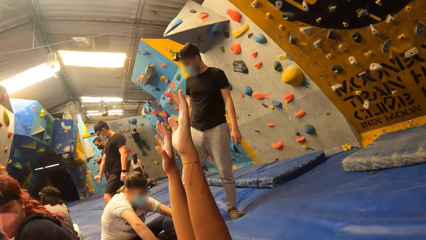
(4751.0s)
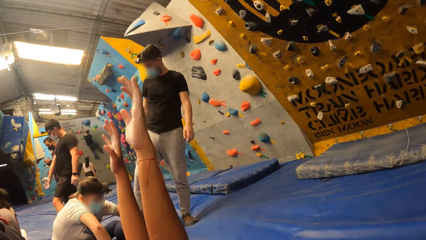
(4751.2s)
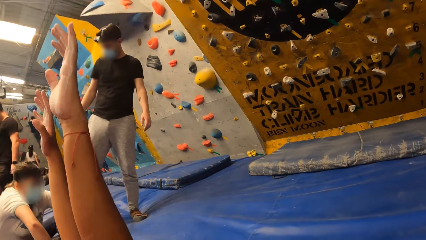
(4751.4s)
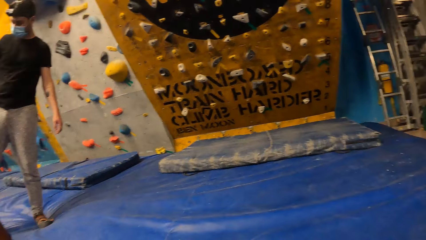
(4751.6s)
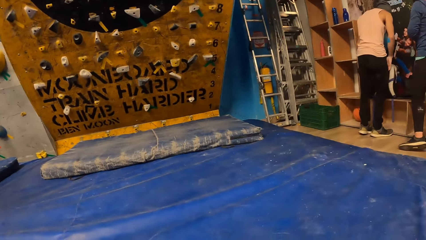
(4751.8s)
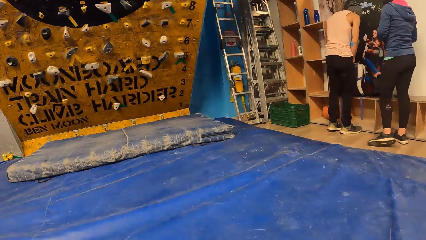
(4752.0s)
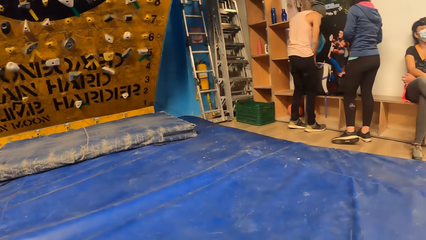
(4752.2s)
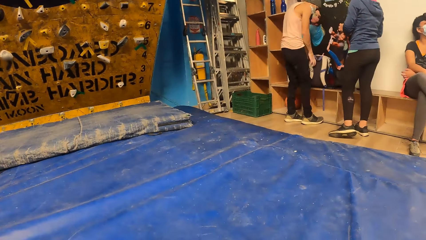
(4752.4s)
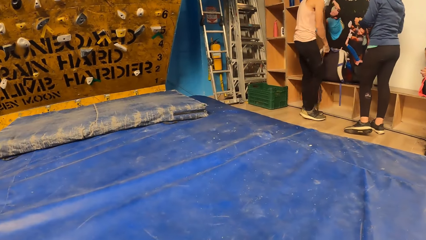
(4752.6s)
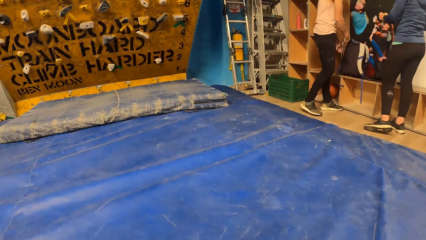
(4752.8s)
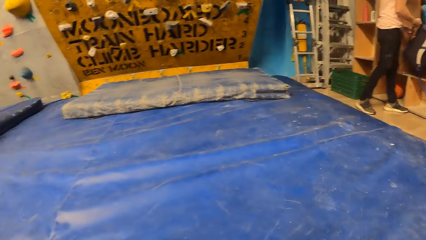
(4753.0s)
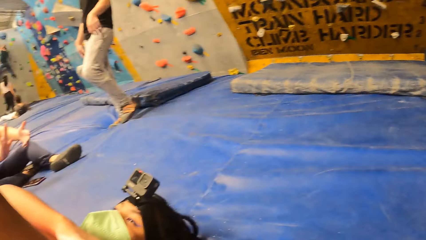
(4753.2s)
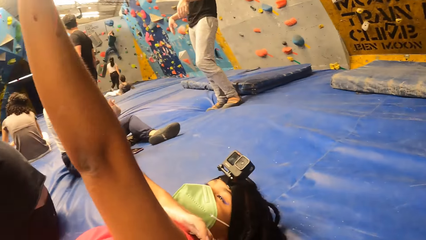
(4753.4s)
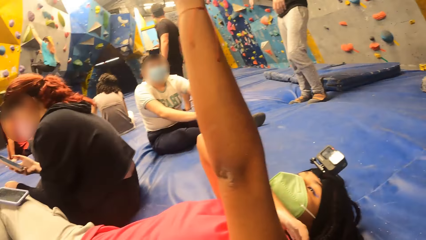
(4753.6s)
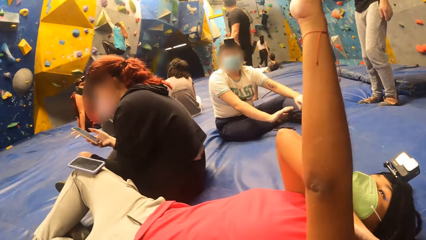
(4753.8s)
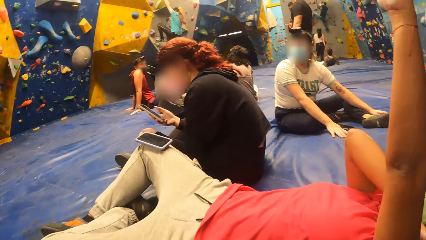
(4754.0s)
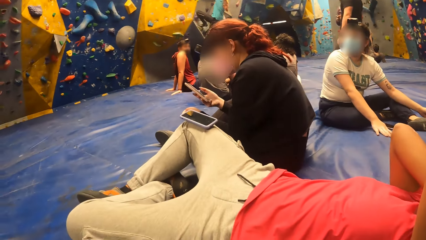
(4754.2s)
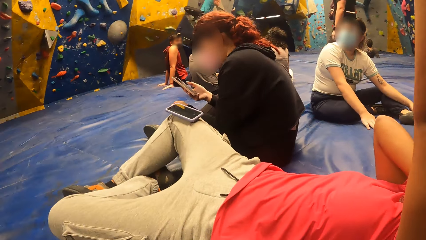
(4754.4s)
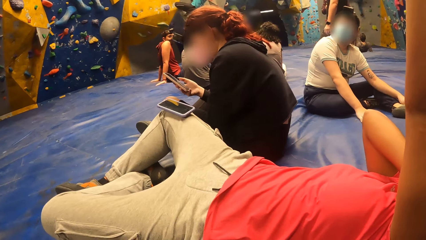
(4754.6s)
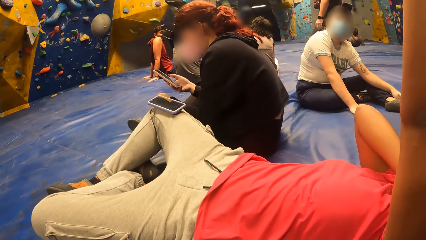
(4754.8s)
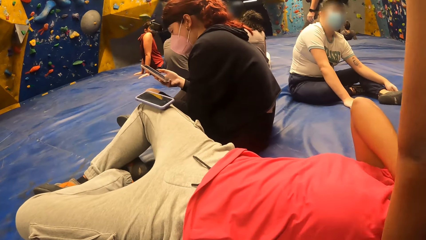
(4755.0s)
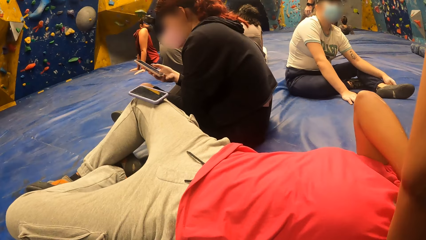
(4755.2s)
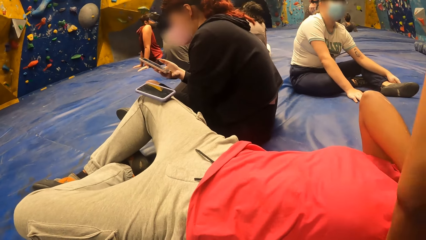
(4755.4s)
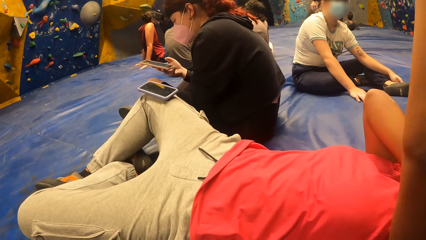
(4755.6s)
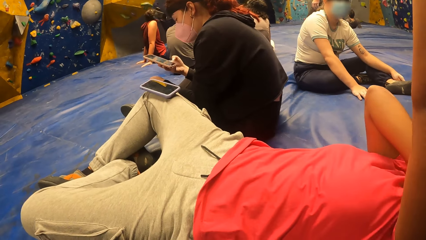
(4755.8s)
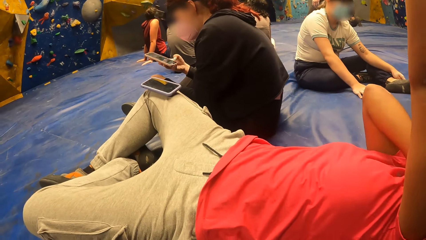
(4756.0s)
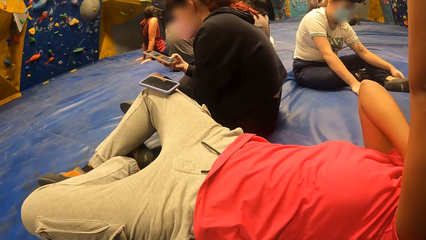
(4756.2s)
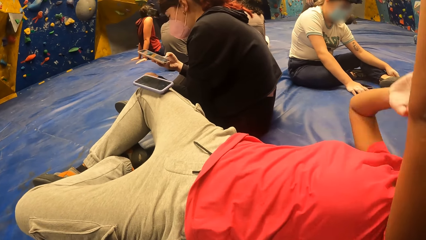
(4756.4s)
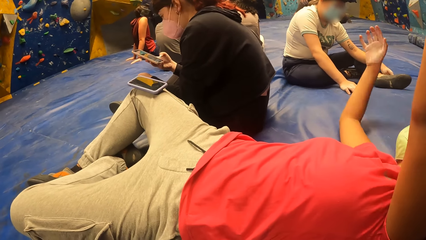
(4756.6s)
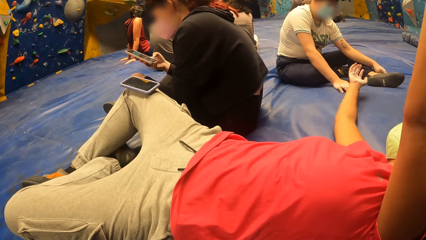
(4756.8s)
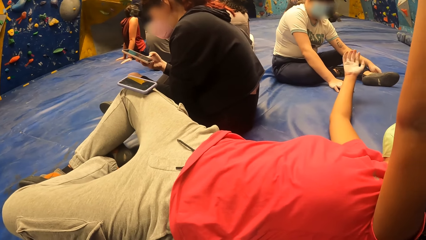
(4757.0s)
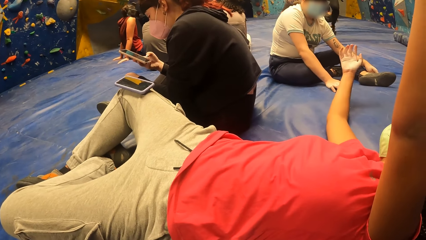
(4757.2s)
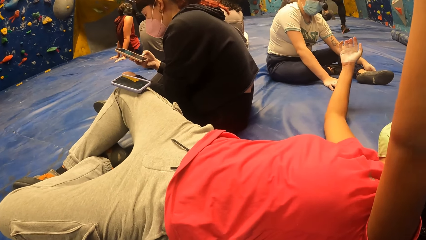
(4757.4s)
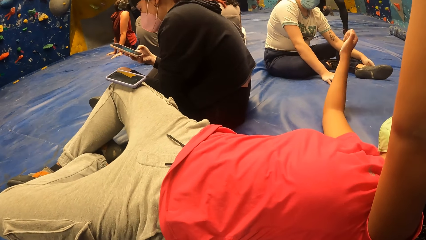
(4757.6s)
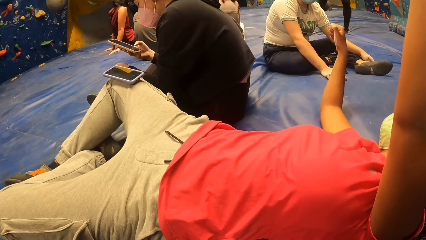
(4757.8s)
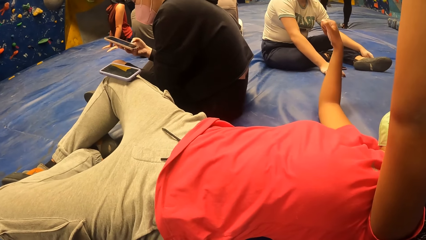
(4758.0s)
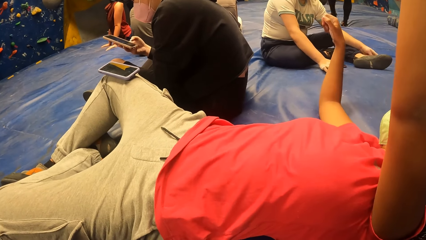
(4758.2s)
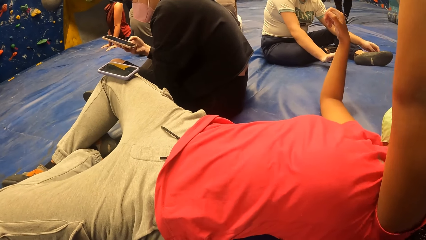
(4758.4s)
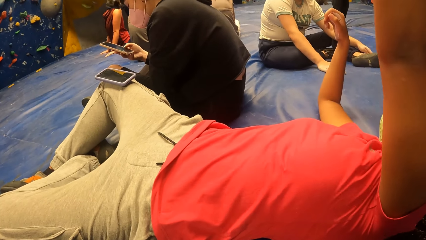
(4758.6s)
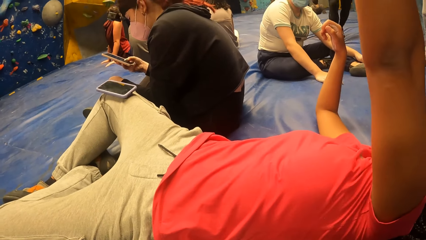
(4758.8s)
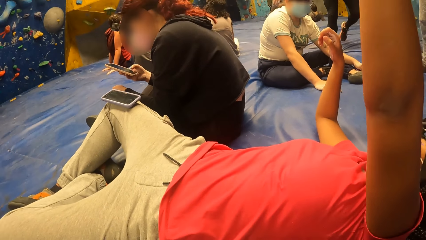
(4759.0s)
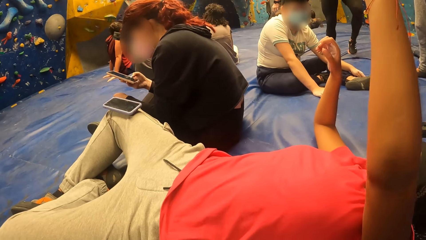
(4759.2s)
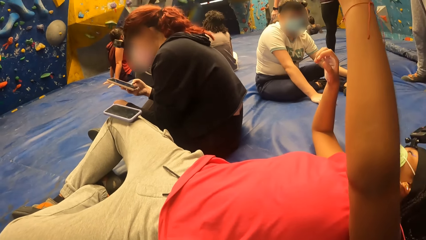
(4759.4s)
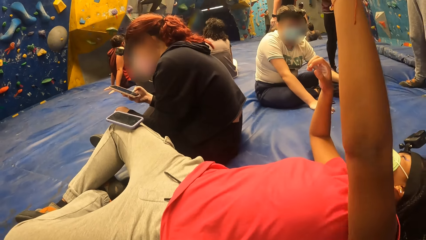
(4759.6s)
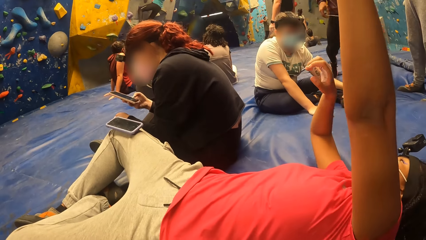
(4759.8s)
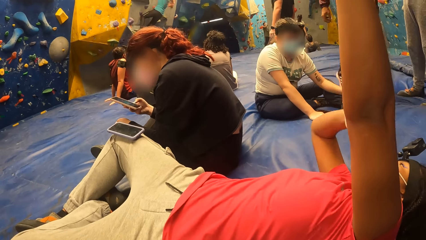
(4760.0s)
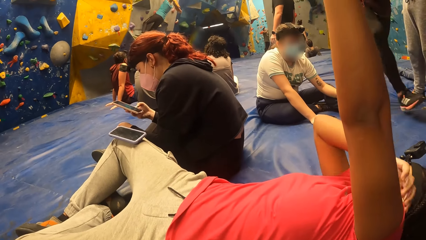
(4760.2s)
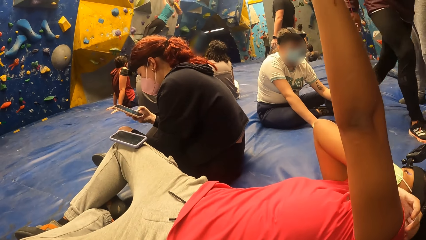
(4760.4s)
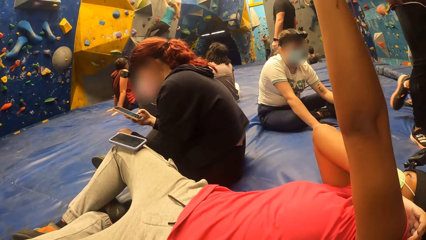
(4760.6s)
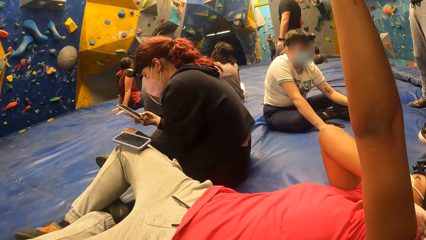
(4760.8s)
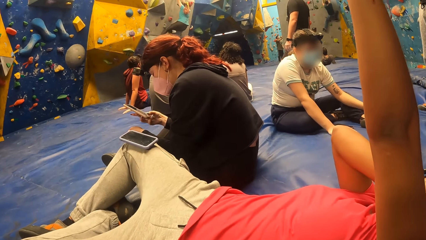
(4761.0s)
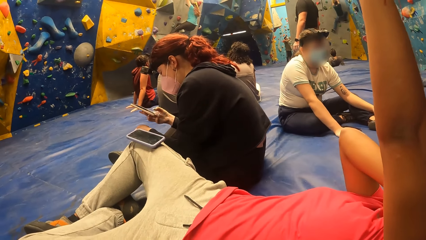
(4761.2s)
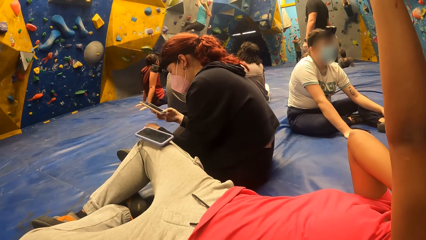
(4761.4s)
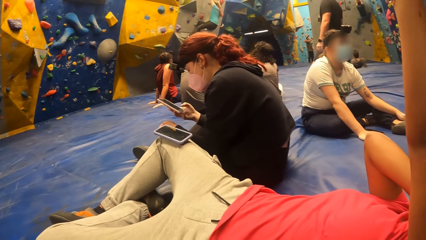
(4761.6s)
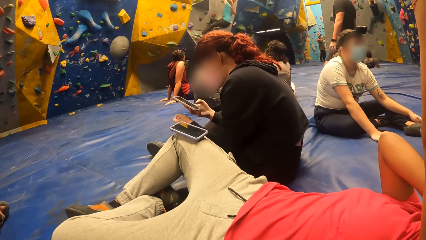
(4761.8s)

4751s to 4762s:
The camera wearer looks around. The woman interacts with another woman on the ground. The first woman places her right hand in front of the other woman.

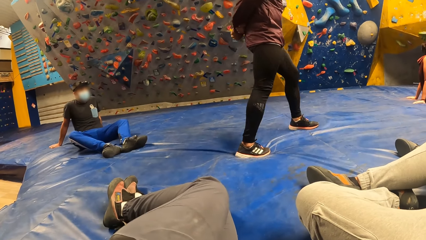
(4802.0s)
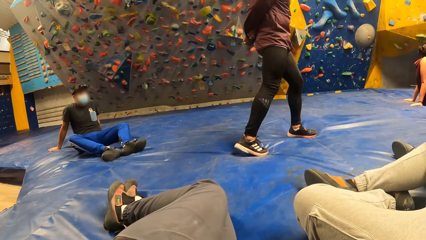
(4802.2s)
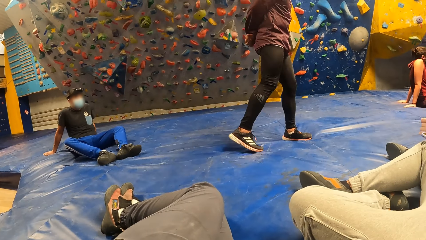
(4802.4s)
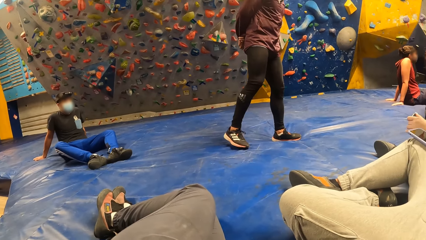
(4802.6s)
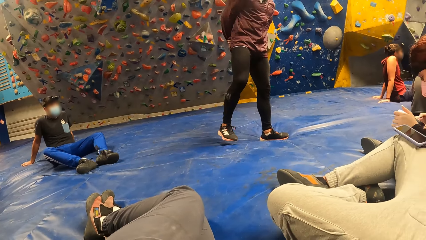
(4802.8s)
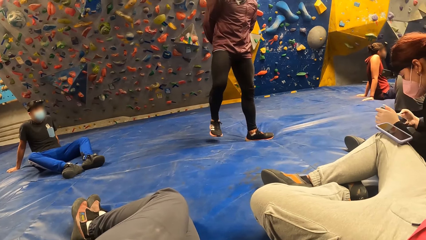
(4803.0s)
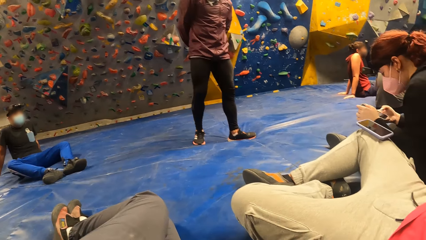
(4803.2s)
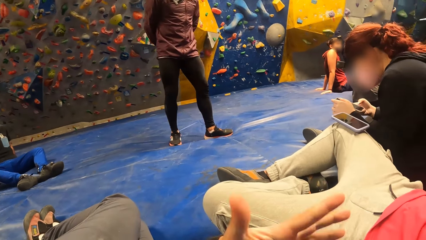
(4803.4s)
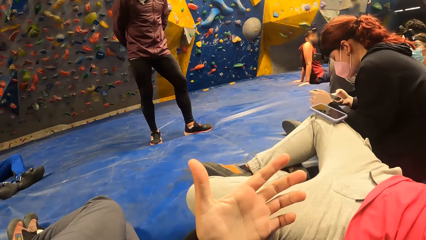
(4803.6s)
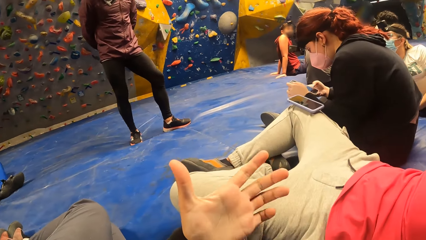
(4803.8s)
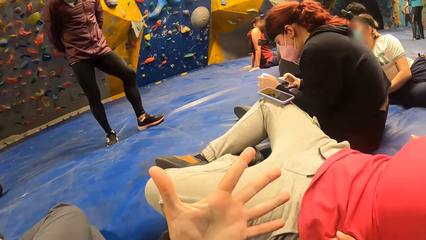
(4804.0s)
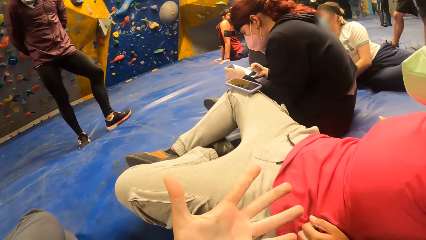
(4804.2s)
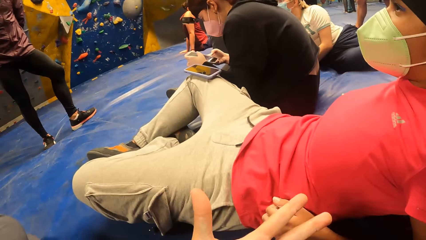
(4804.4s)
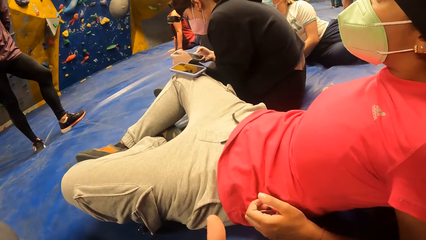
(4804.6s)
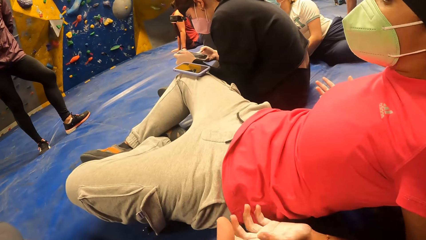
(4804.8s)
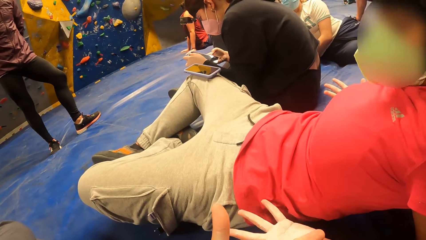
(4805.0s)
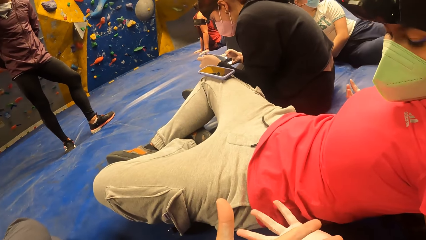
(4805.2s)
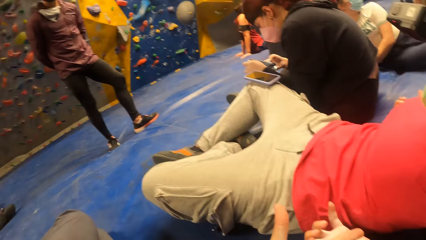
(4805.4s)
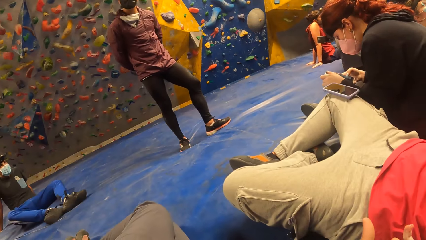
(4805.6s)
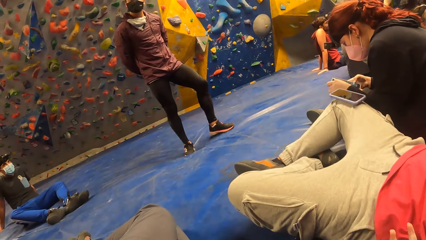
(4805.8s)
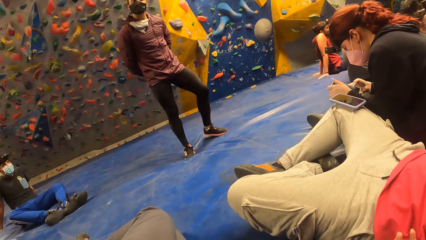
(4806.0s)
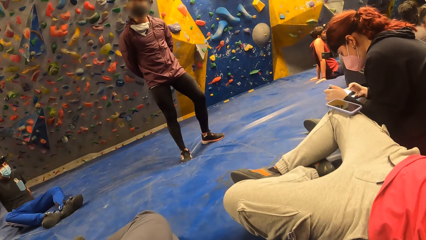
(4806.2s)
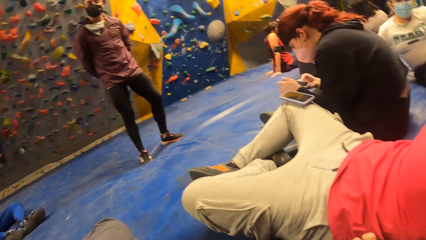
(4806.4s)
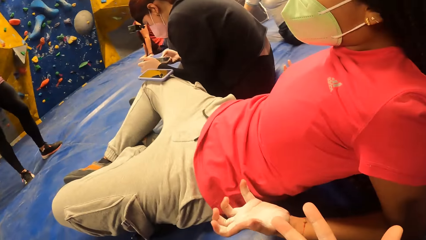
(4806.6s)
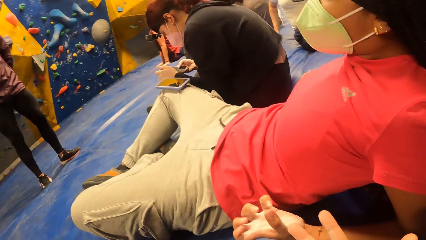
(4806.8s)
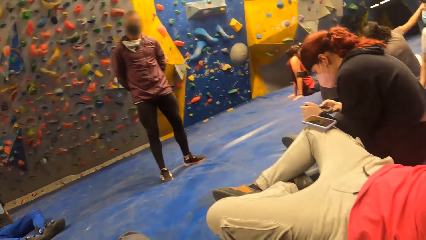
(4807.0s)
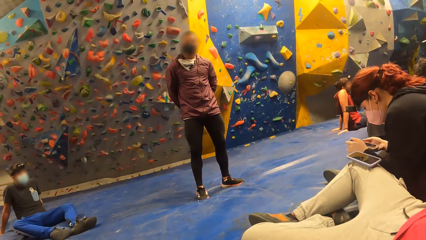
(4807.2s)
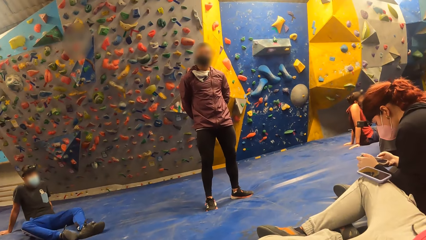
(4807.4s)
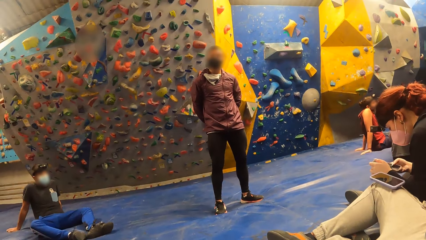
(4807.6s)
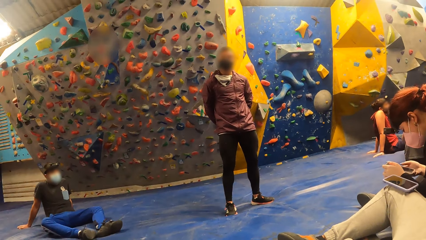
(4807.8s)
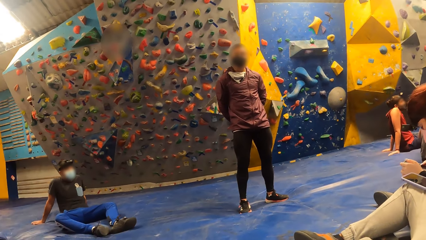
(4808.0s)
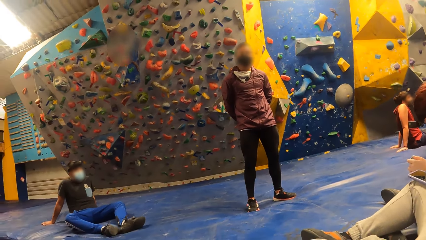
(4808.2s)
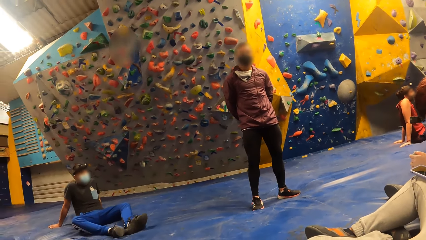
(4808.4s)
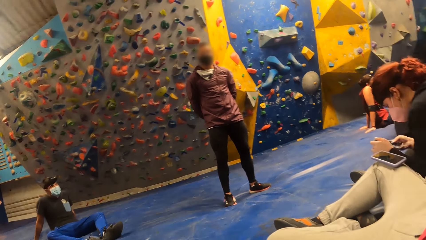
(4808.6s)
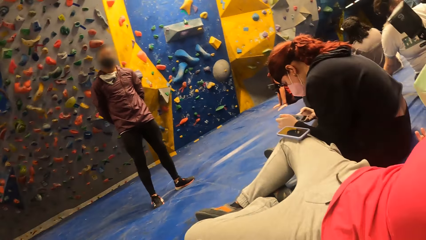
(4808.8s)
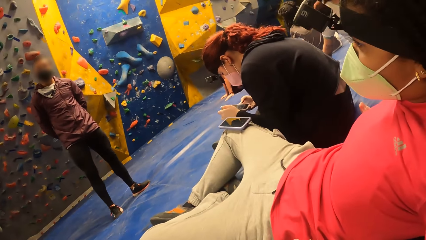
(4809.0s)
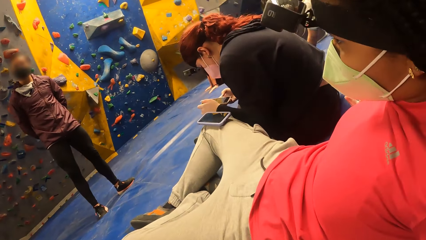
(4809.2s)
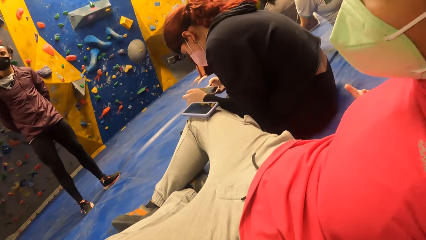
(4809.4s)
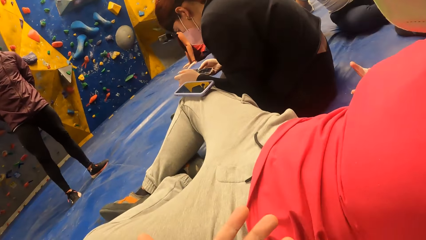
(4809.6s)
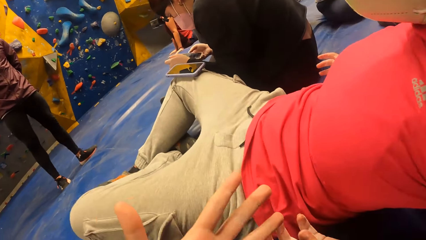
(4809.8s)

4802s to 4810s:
The camera wearer checks the hand. They look around.
